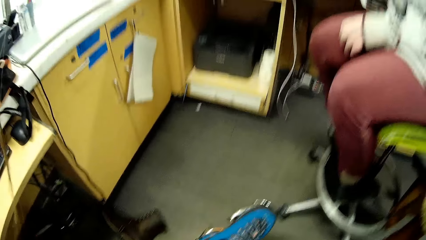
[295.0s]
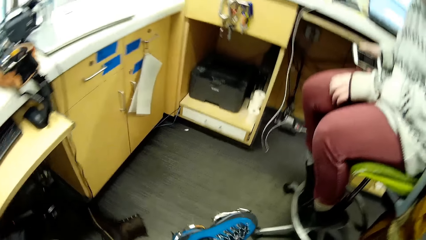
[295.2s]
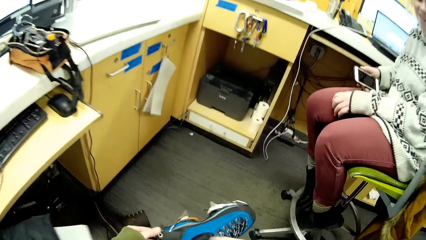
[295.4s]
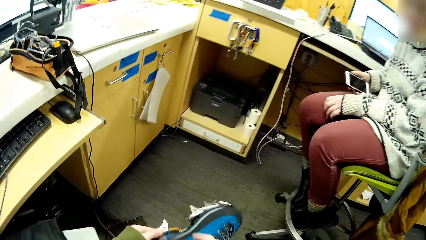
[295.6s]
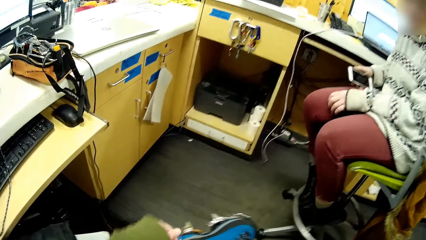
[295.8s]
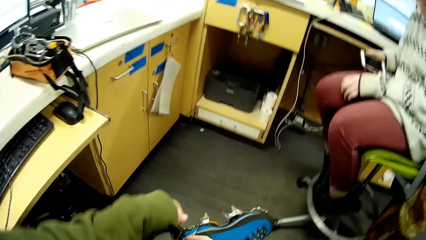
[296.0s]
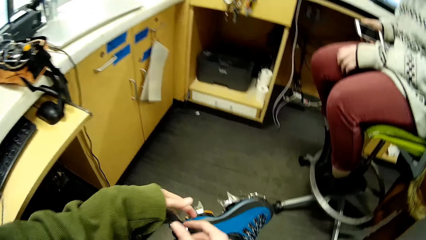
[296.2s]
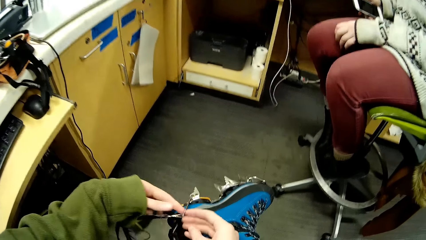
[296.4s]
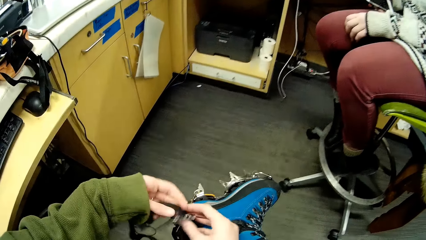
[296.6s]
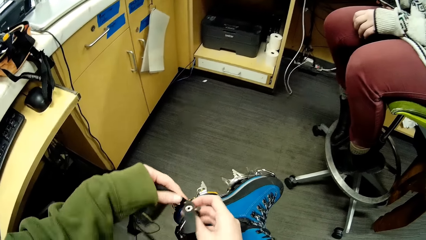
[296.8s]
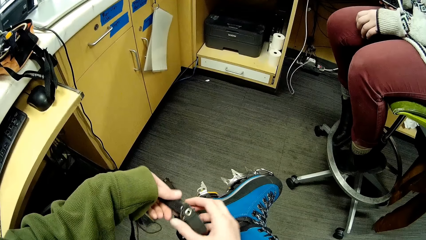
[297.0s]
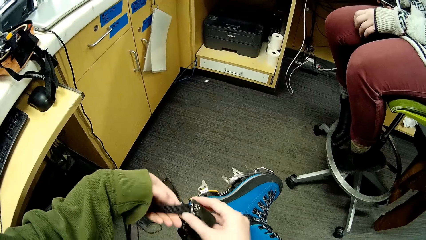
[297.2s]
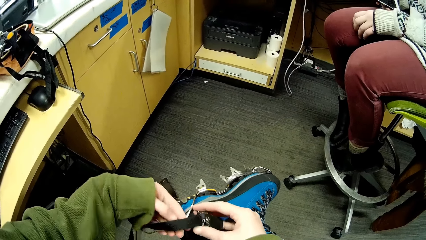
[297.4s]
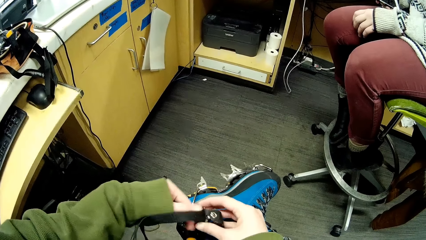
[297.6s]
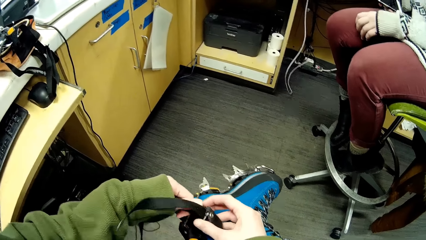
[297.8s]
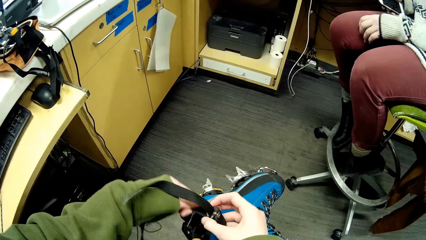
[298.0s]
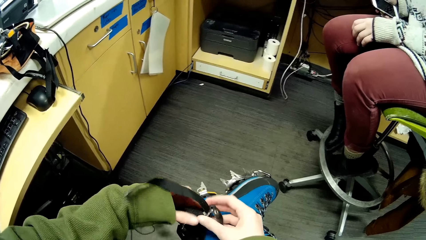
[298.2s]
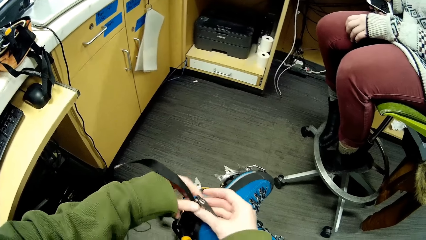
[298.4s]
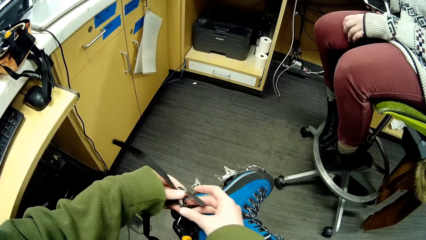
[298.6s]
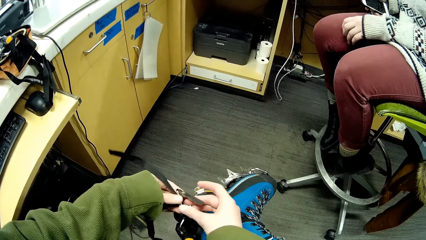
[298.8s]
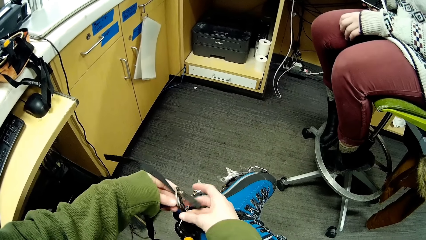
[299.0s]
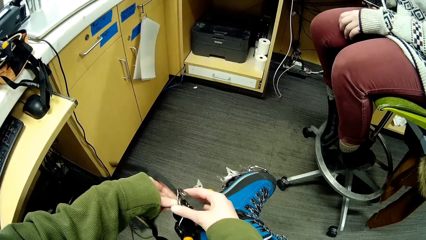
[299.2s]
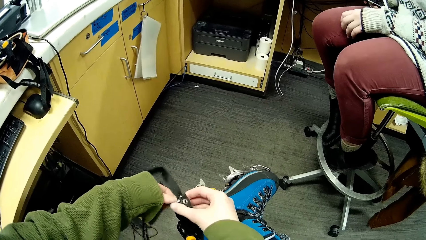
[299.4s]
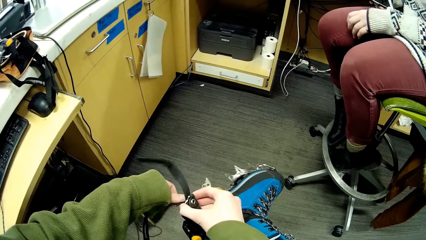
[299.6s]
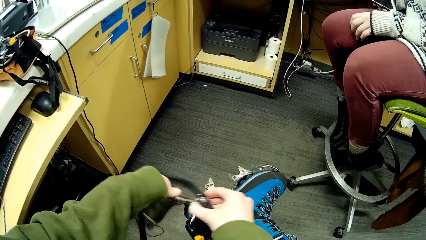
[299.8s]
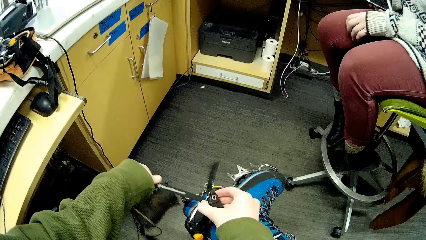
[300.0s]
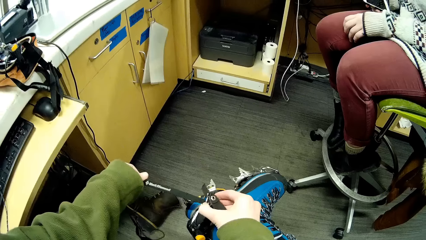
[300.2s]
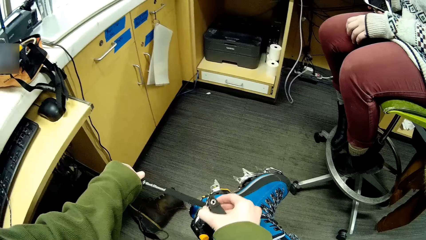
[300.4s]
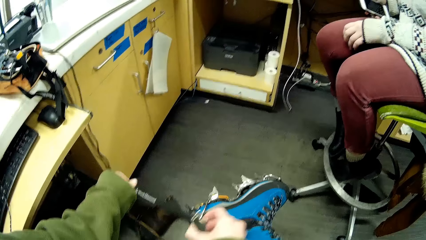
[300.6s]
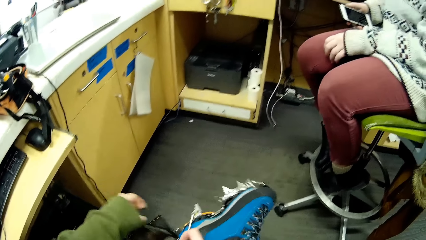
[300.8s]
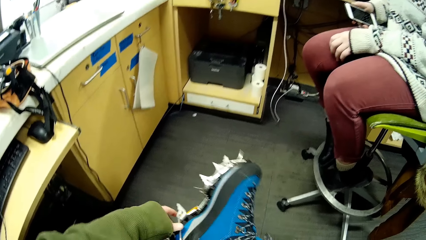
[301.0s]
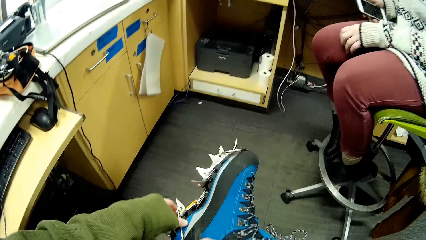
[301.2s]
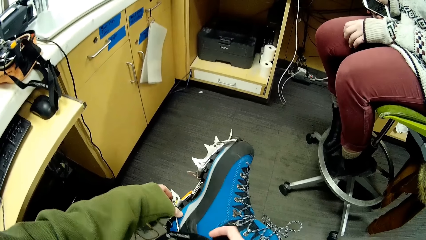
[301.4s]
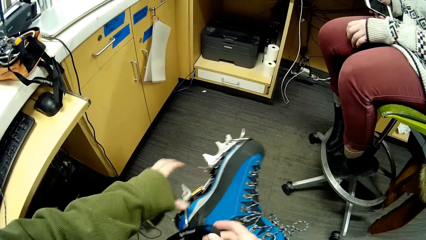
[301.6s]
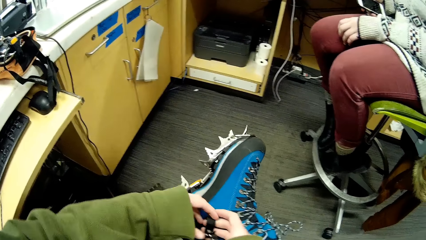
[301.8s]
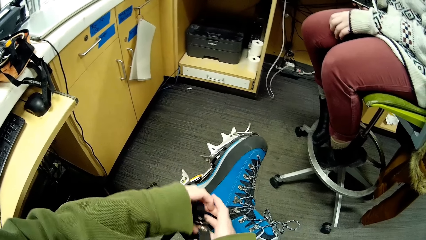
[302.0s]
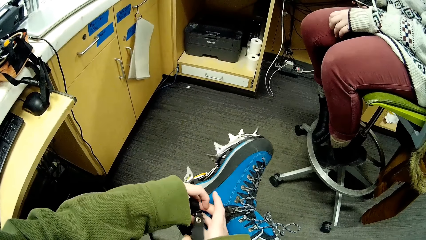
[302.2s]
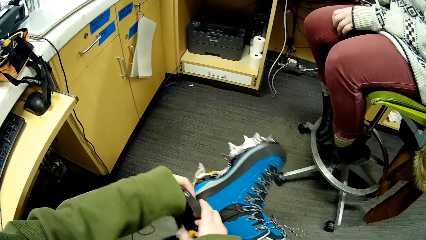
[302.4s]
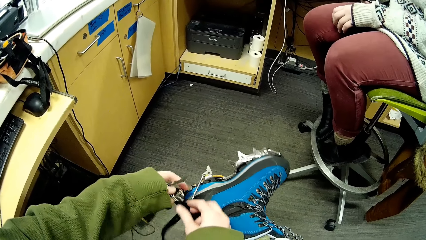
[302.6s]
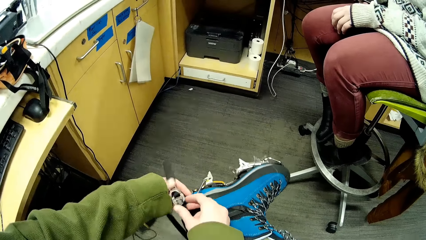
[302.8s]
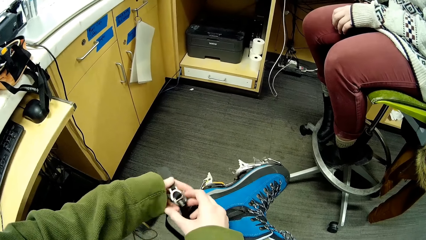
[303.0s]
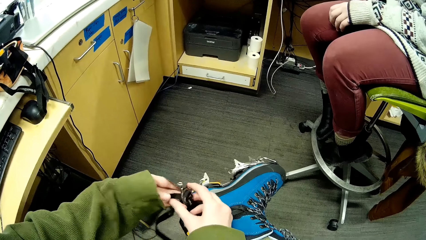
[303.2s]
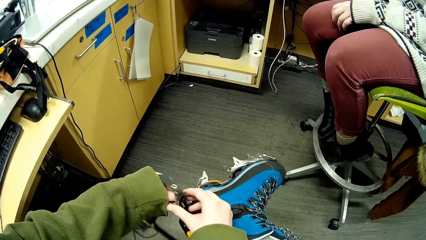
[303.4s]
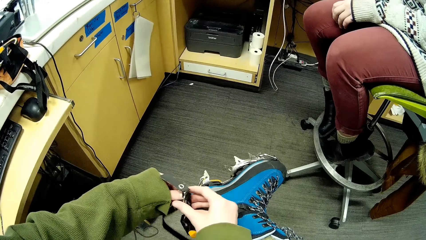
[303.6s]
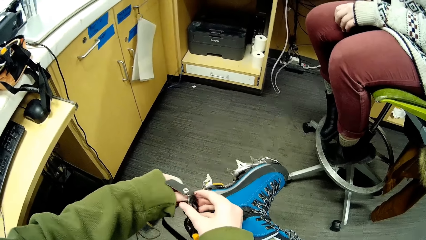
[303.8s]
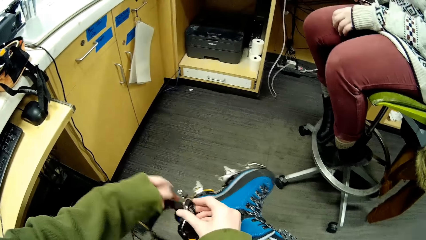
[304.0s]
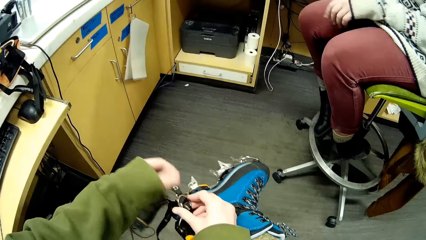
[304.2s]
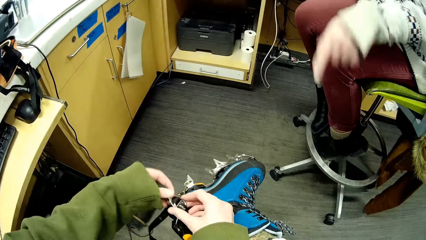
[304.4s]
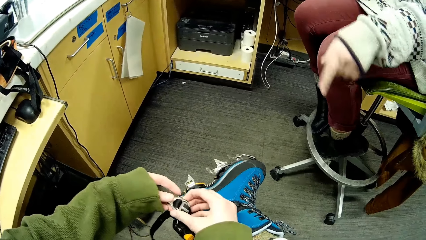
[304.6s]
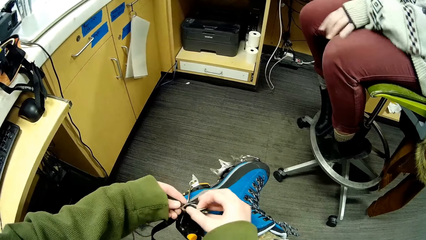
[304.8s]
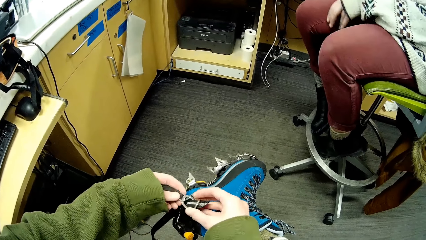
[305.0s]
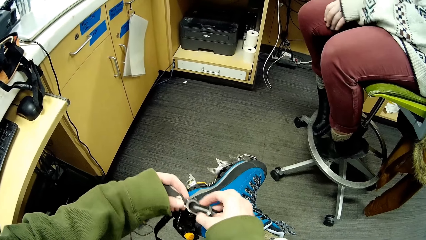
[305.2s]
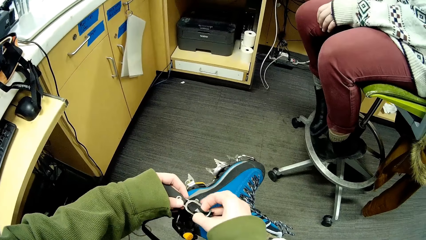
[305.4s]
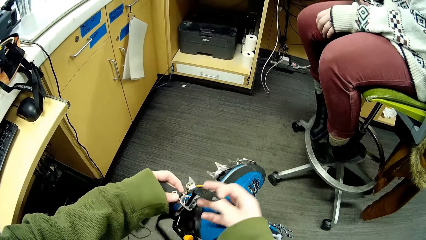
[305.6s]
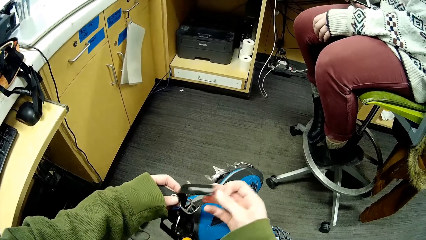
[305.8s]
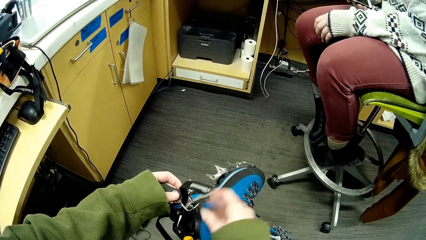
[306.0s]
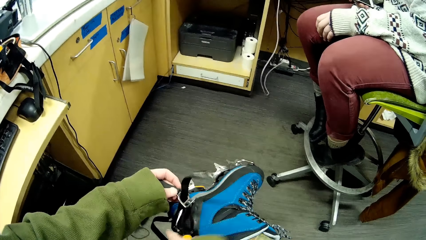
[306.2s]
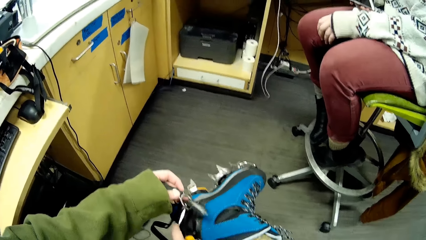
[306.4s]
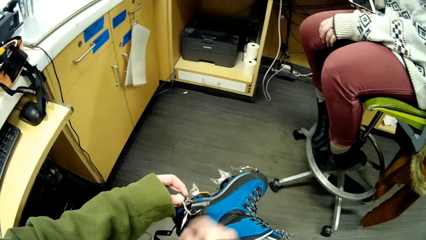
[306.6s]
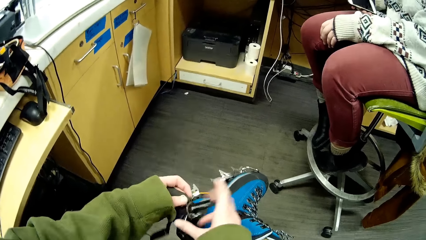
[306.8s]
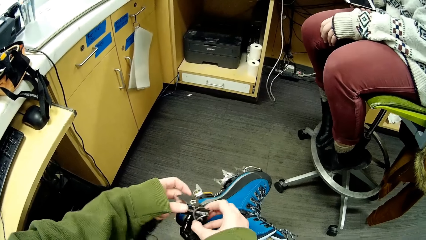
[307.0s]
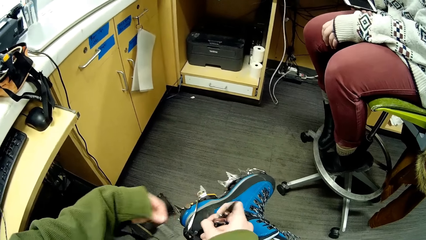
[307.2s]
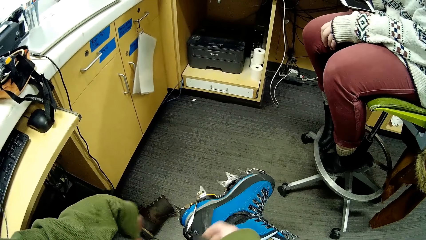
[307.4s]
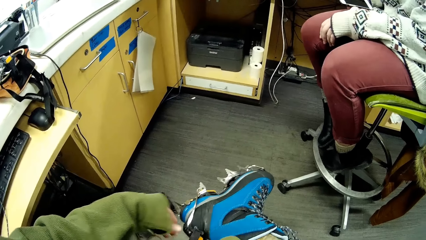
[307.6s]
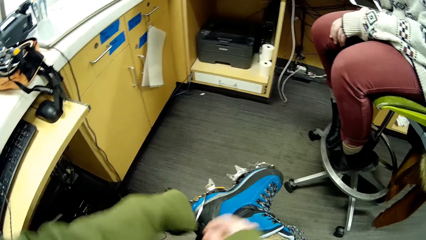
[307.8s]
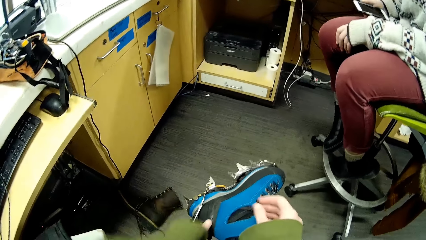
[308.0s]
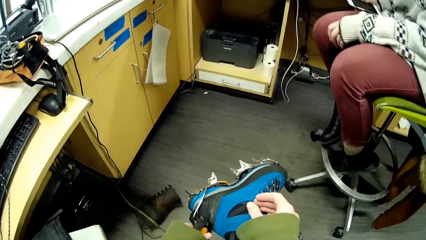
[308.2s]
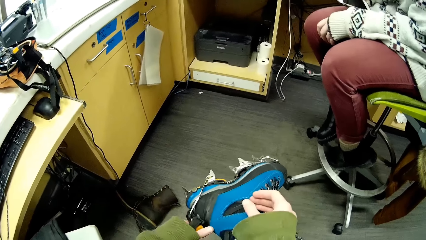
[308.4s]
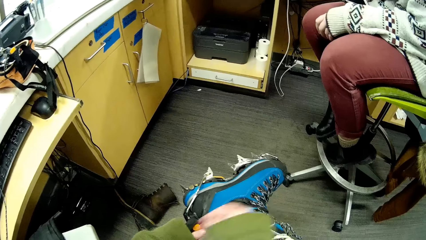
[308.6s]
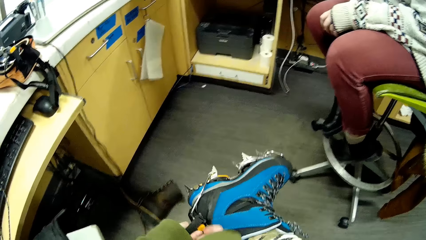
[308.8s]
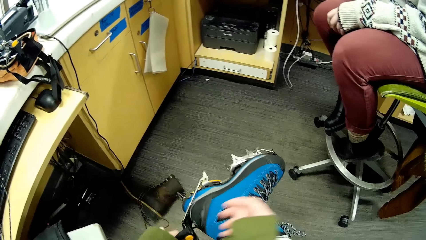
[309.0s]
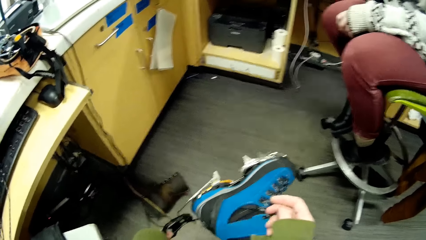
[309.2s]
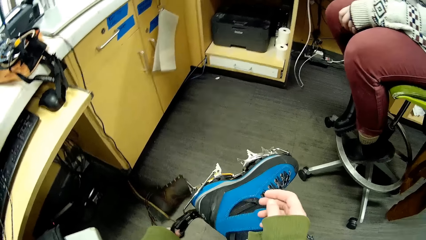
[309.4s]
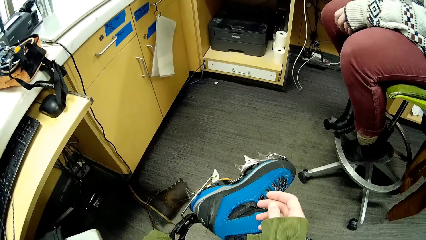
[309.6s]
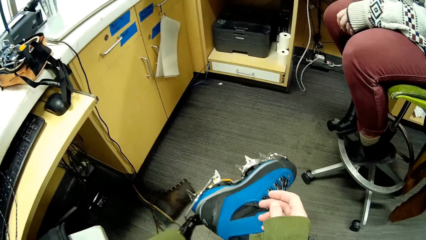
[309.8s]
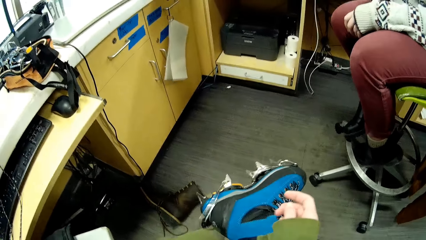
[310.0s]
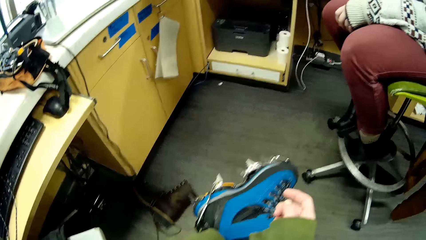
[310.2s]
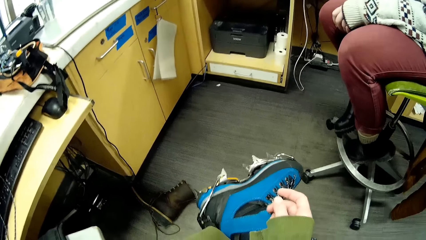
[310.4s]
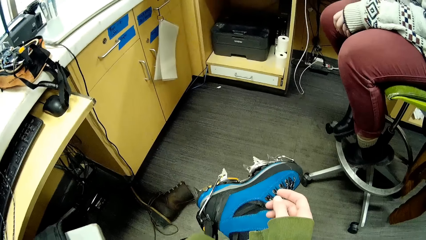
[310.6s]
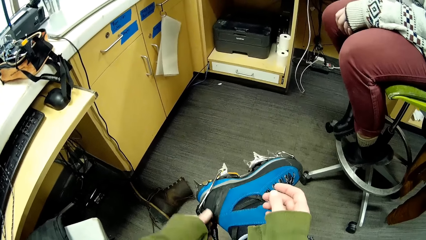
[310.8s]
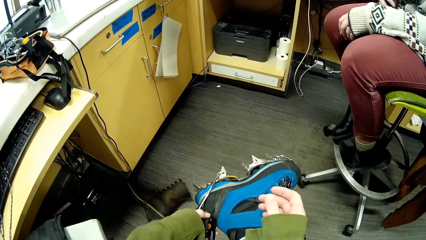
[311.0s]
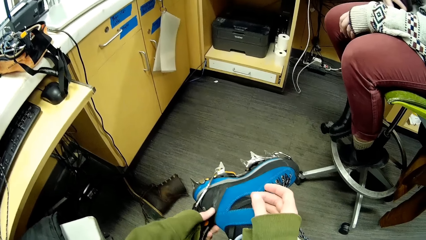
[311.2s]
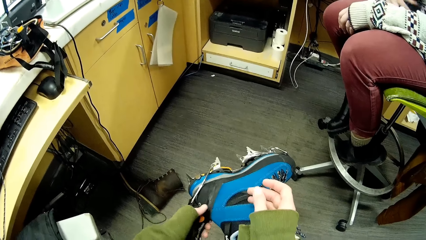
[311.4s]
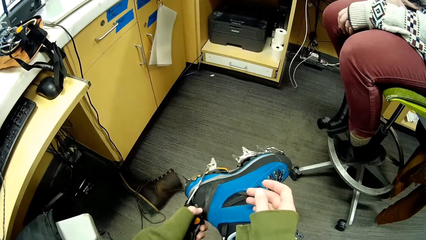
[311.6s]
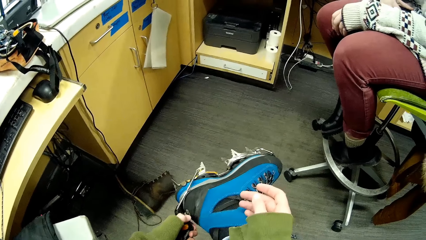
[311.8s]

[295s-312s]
The camera wearer adjusts the safety boot belt. They tie something under the shoes. A person moves a hand in the room. The camera wearer adjusts the safety boot belt.
